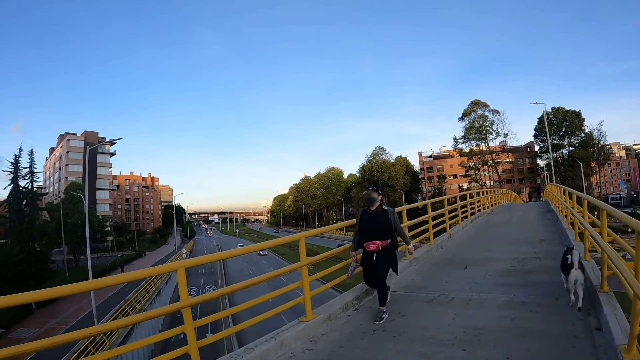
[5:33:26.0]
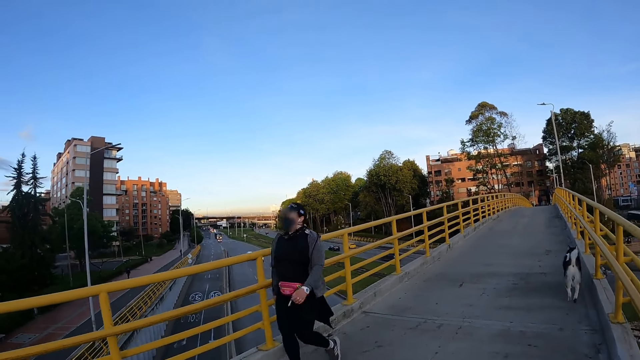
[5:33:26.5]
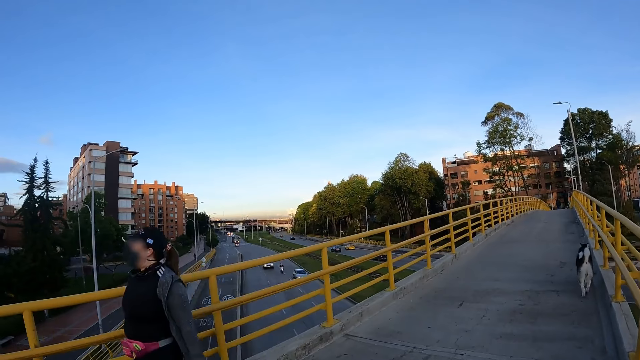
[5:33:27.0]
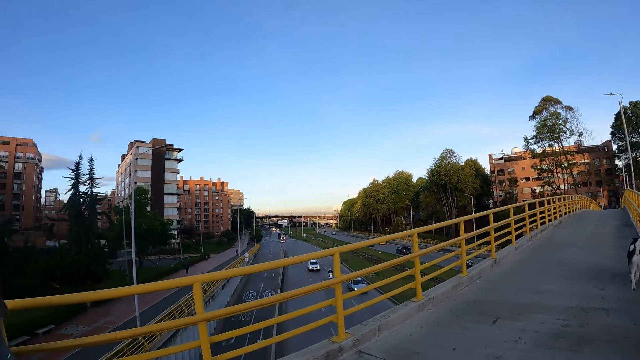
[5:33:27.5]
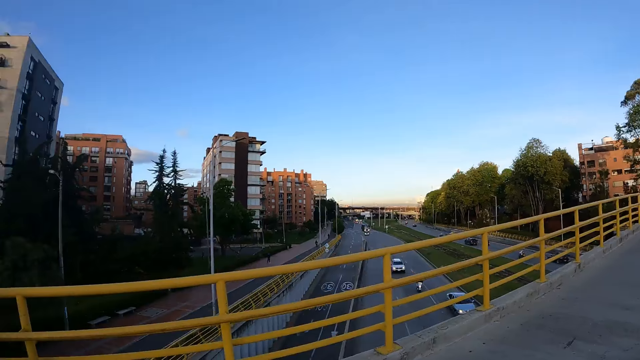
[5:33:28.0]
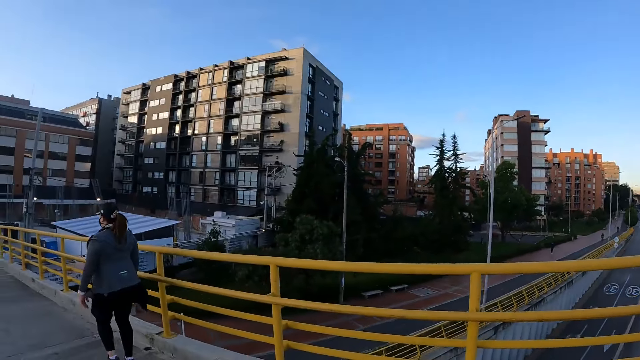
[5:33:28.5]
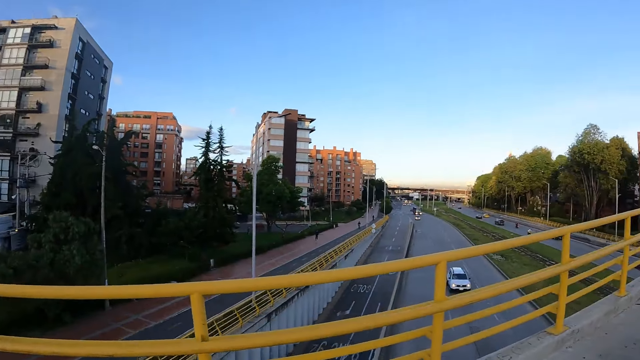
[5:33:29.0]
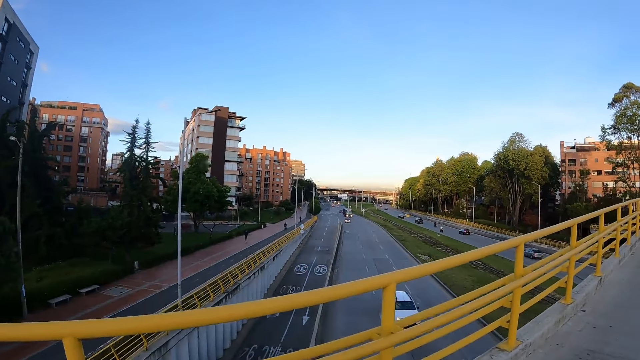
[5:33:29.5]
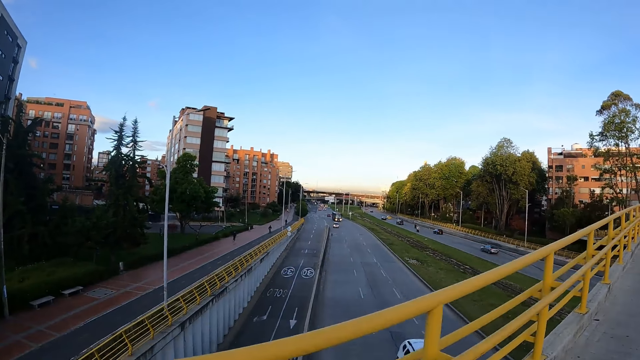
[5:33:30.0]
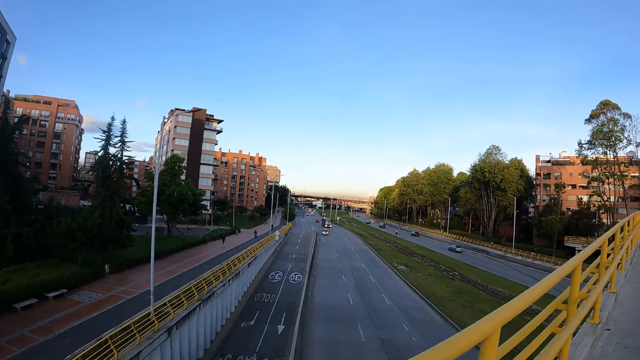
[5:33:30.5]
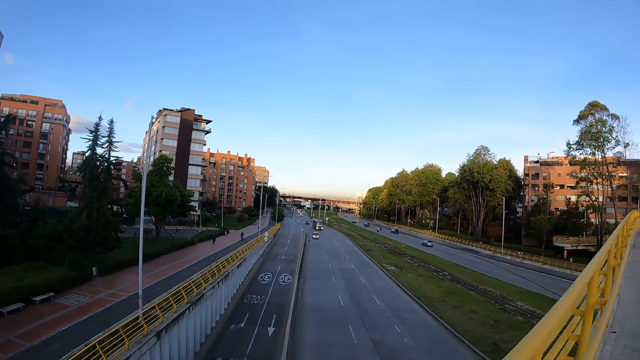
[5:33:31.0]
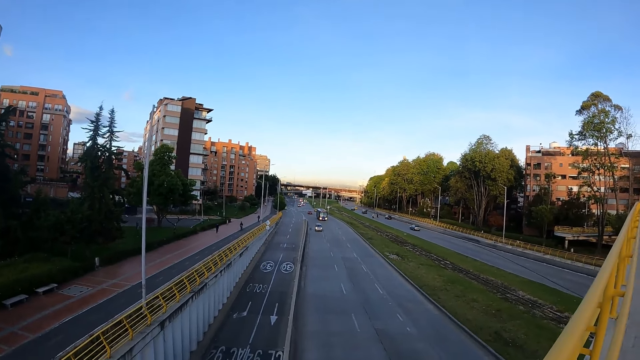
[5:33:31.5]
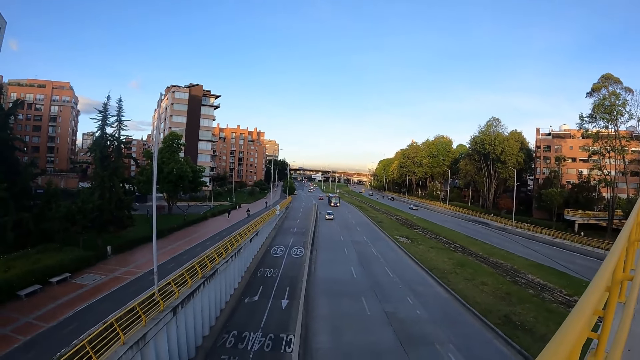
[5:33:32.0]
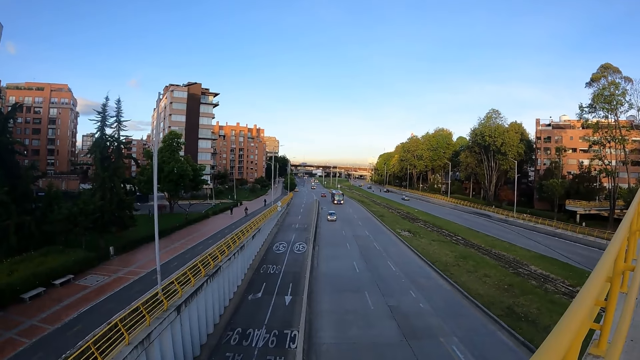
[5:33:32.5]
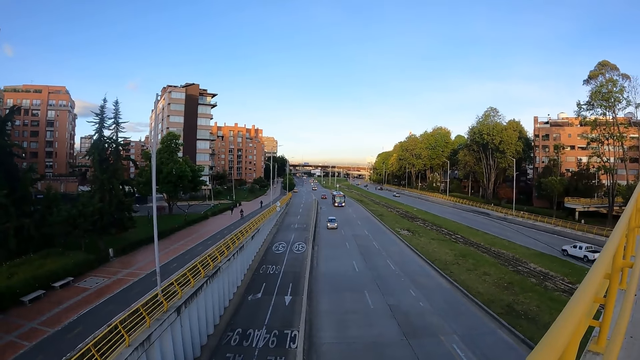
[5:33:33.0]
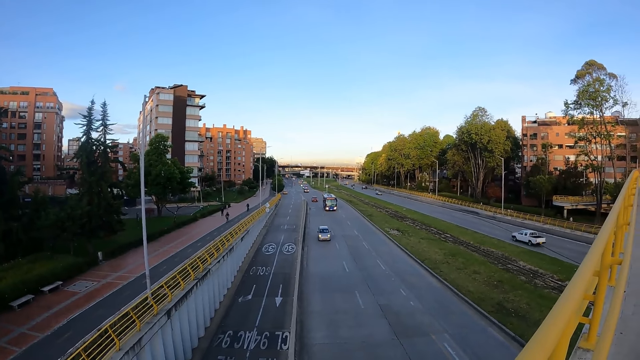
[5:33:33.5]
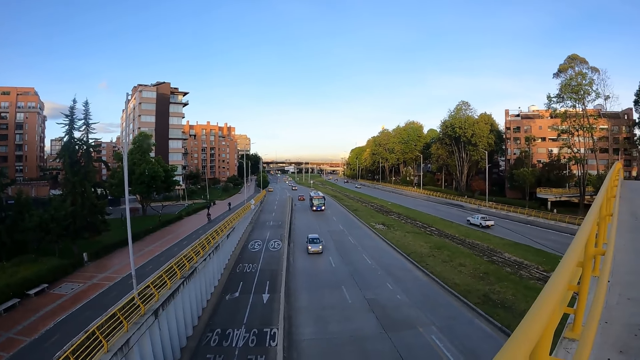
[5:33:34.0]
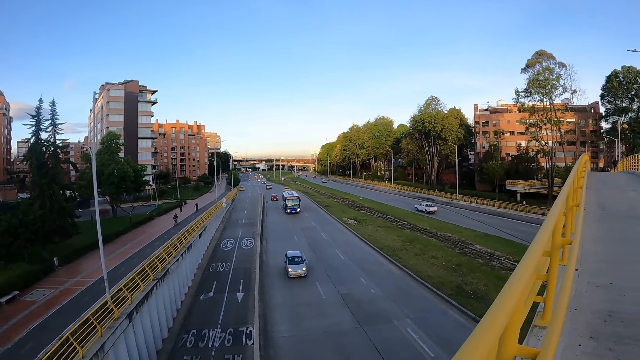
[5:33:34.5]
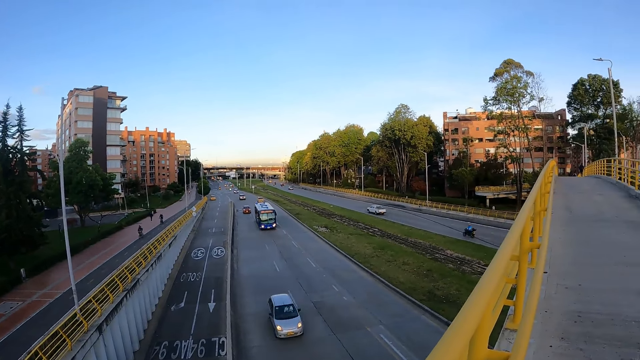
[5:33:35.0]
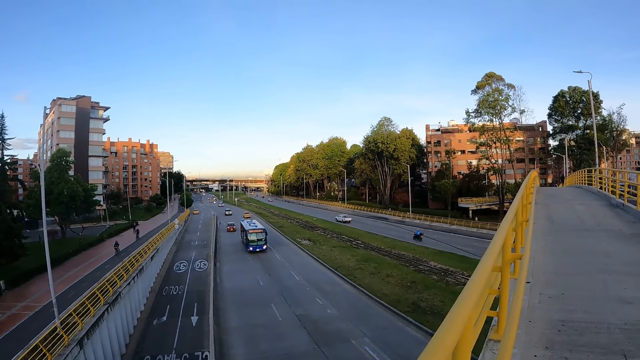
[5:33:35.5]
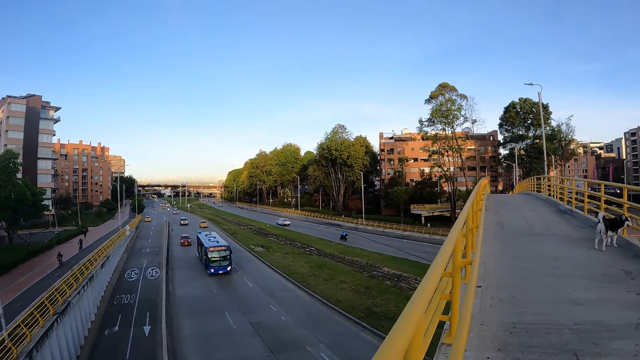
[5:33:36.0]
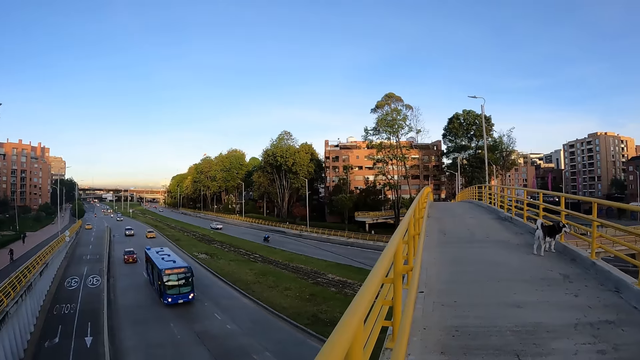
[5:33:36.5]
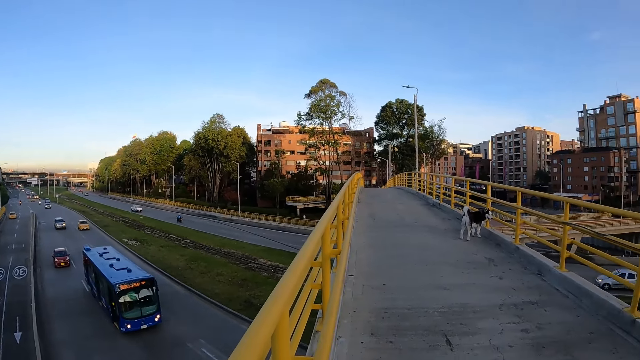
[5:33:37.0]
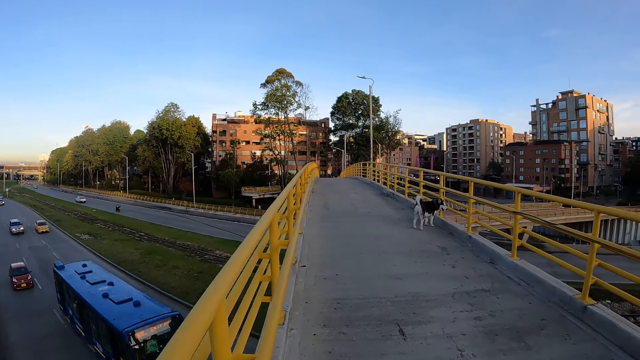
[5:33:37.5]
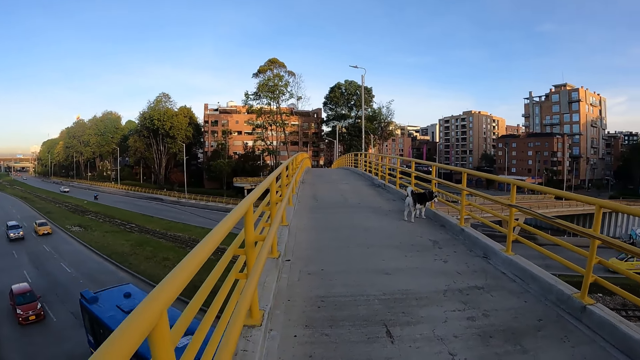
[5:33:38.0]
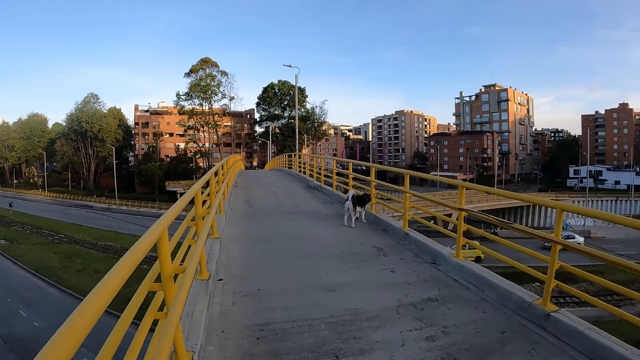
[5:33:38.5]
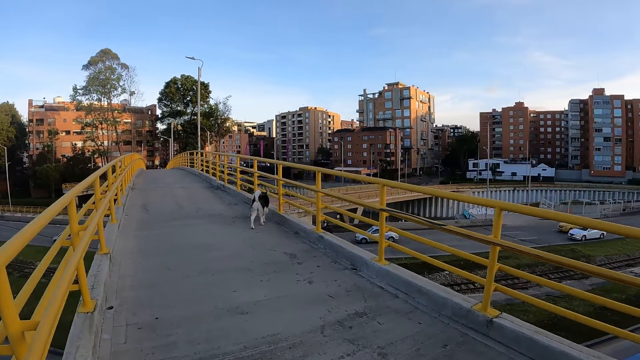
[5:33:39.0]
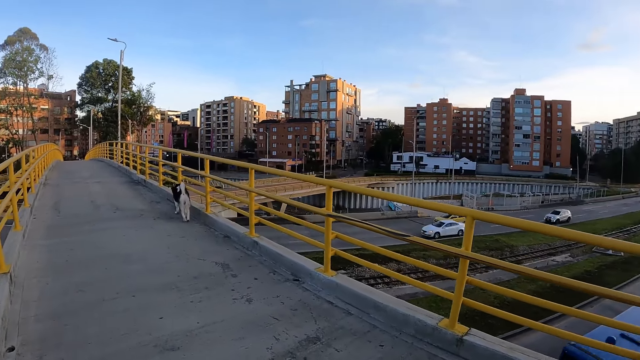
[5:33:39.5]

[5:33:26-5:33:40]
A woman walks past the camera wearer. The camera wearer looks around. They walk around on the bridge. They look down on the road. They walk around on the bridge.

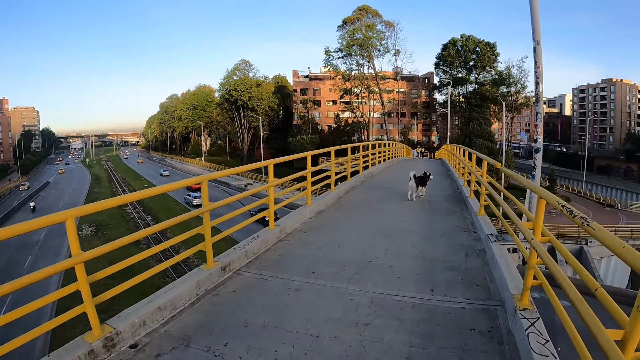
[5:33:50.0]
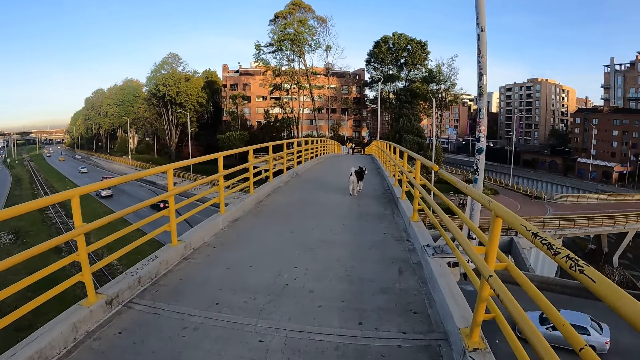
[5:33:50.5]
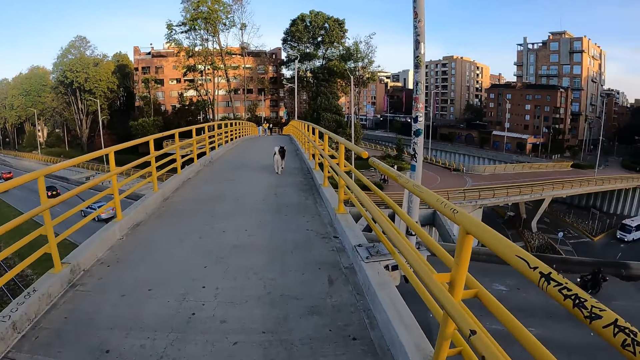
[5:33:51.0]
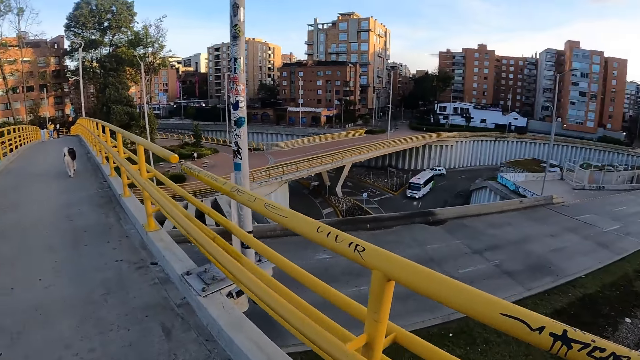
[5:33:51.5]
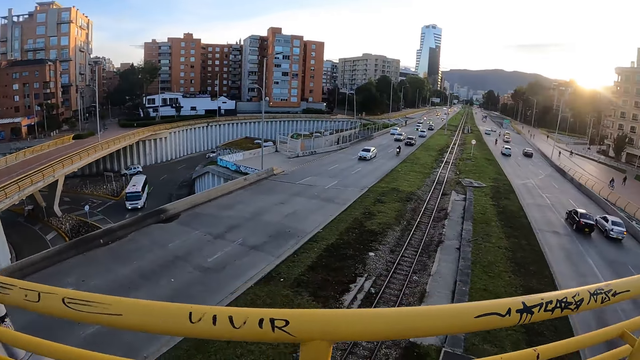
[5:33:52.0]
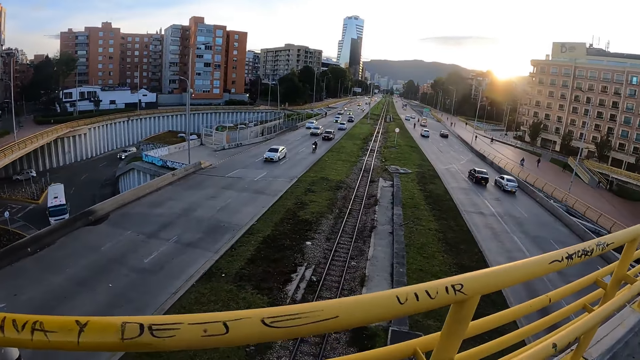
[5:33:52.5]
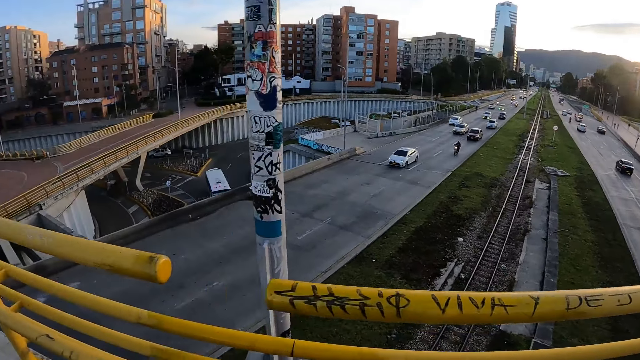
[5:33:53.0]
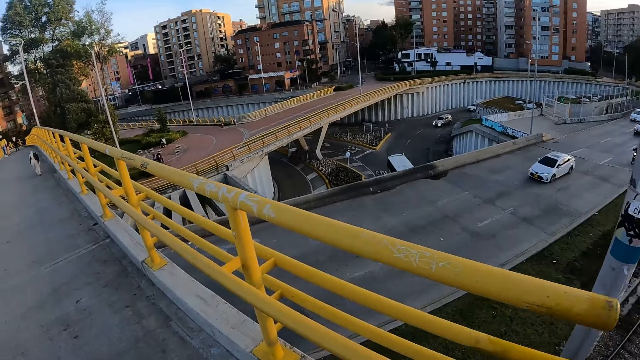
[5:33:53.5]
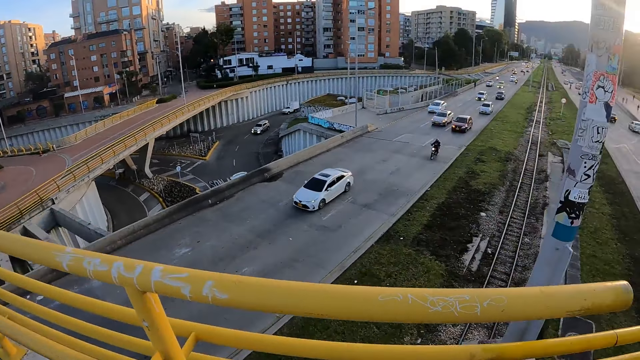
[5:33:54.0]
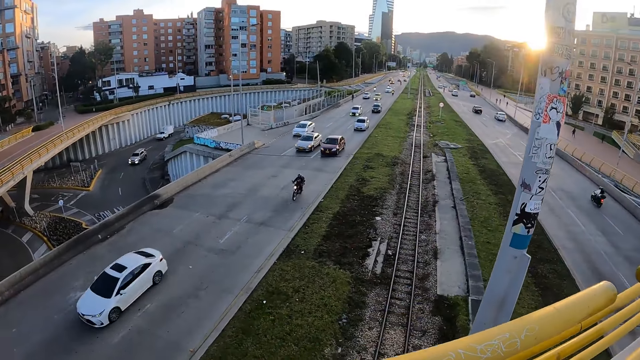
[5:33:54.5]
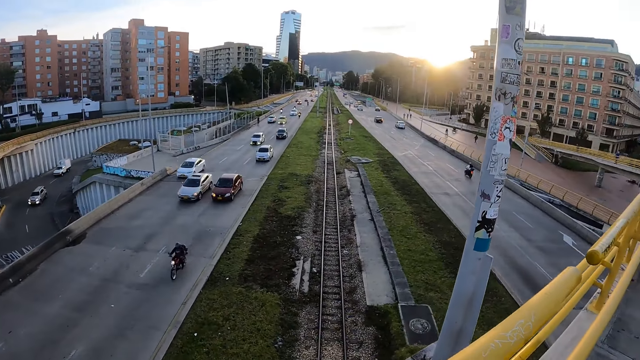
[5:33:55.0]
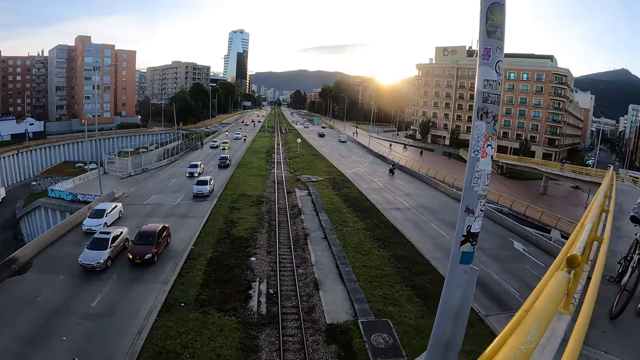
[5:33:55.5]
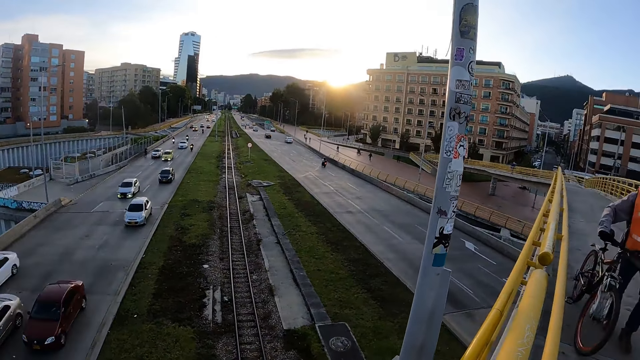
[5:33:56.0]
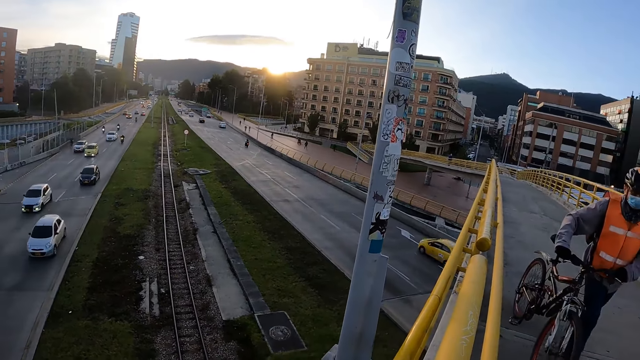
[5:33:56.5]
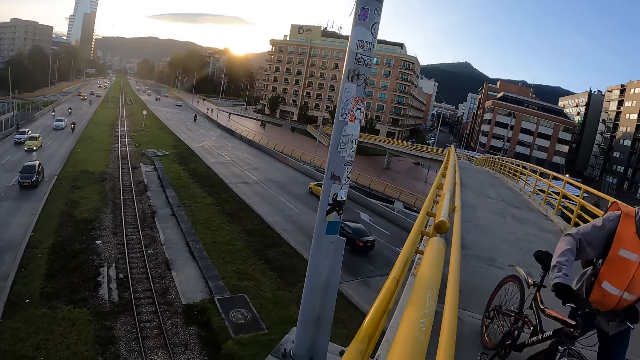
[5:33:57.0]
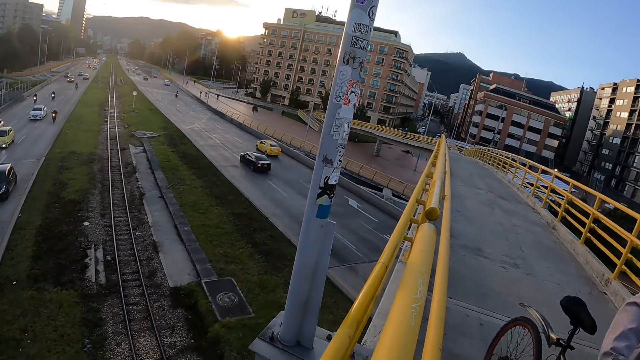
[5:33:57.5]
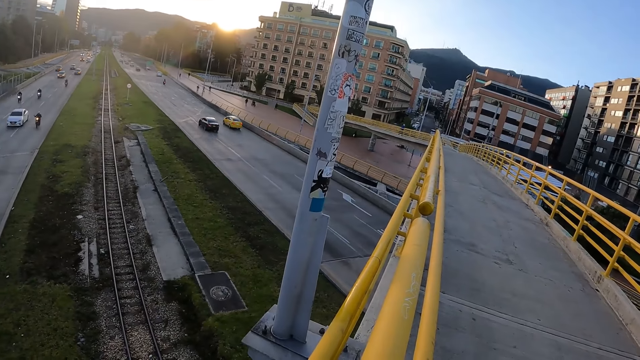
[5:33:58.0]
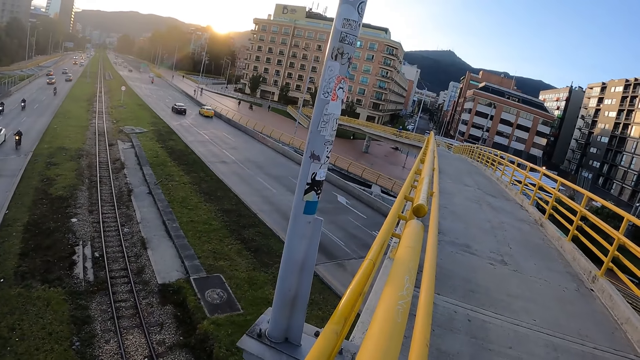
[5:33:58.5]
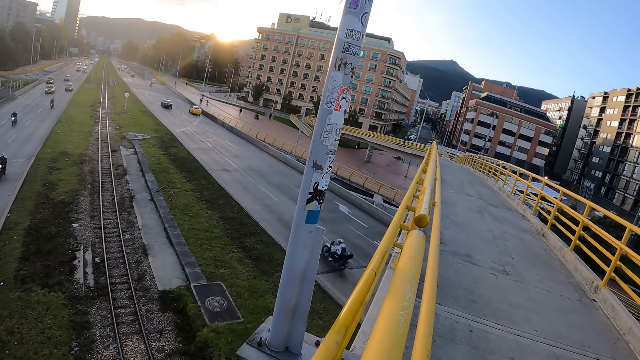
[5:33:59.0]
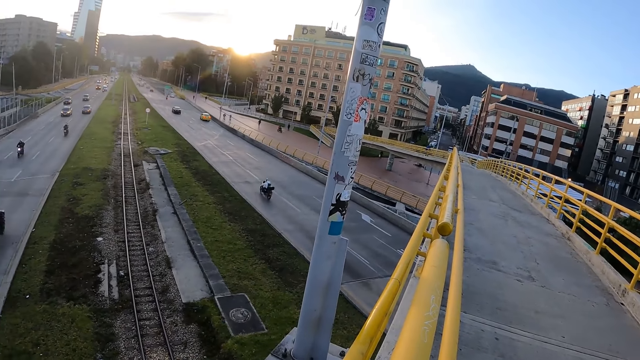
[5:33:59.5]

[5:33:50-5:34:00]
The camera wearer looks down on the road. They walk around on the bridge. They look down on the road. A man walks a bicycle past the camera wearer.
